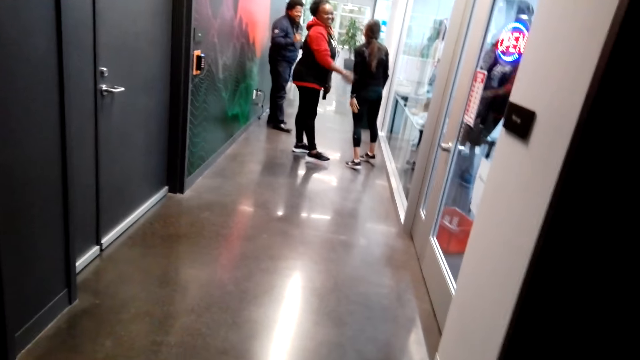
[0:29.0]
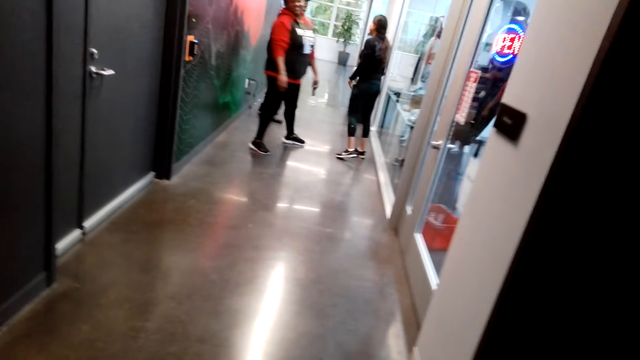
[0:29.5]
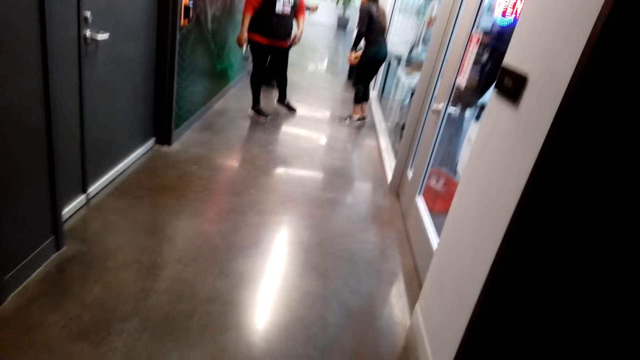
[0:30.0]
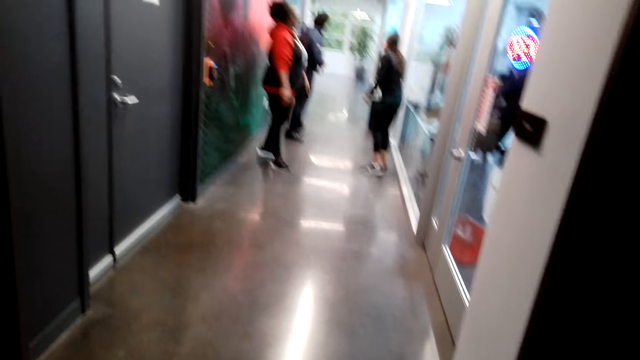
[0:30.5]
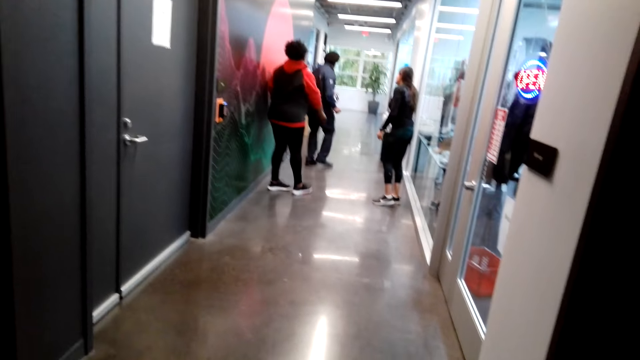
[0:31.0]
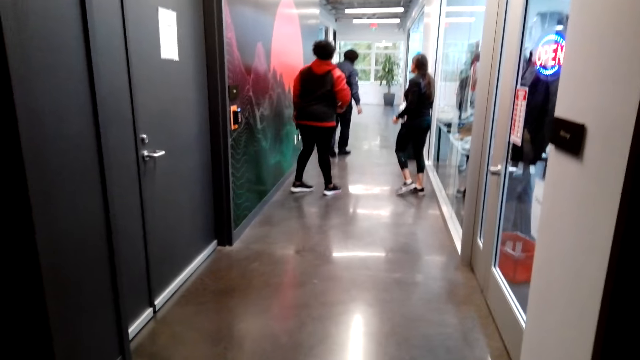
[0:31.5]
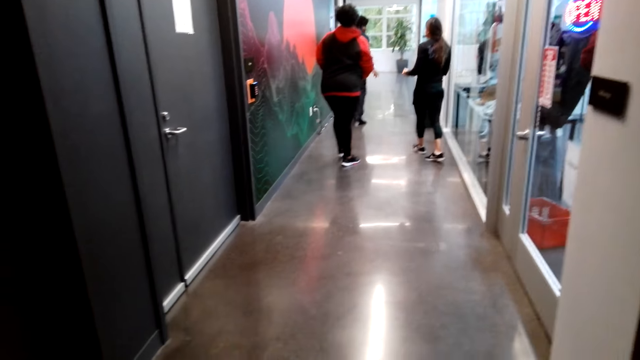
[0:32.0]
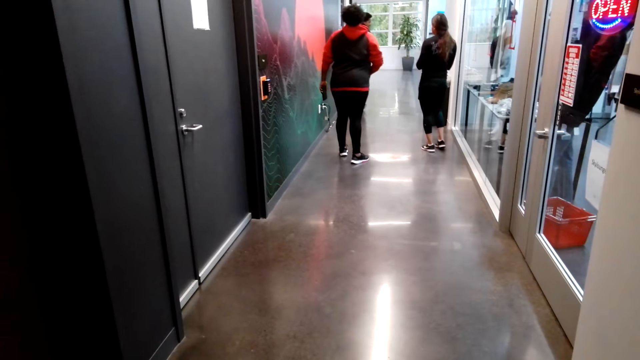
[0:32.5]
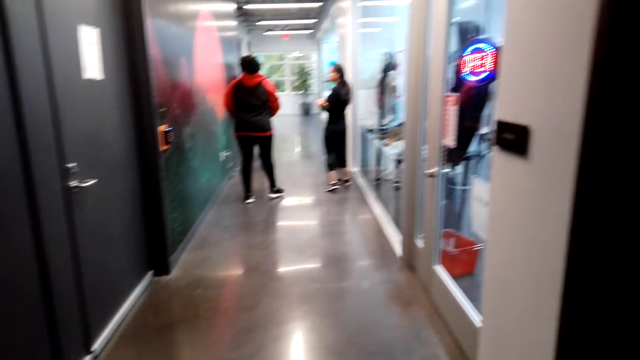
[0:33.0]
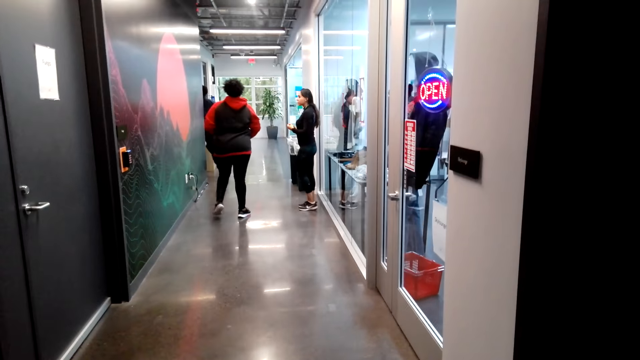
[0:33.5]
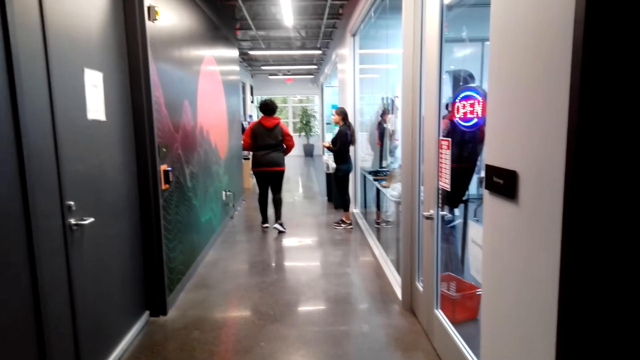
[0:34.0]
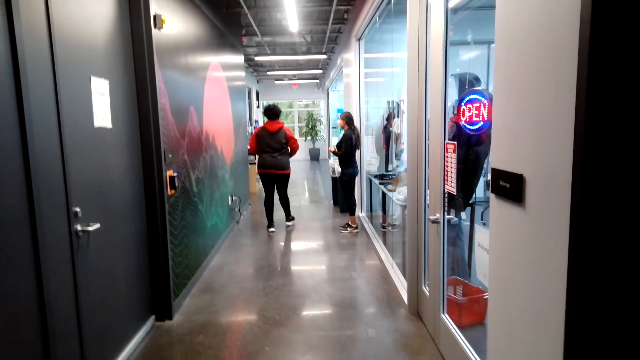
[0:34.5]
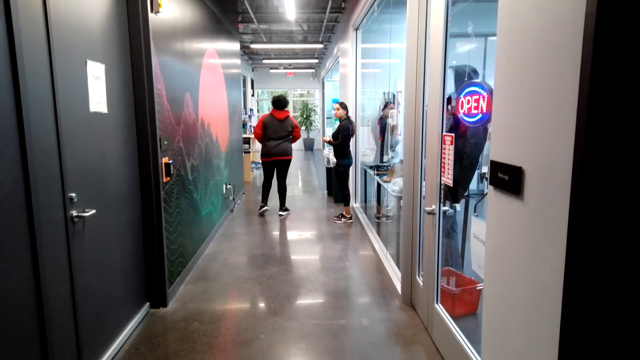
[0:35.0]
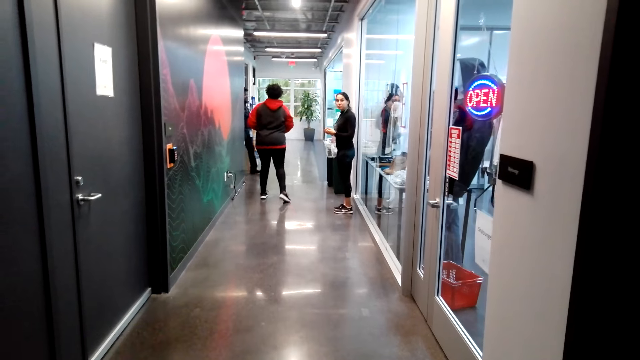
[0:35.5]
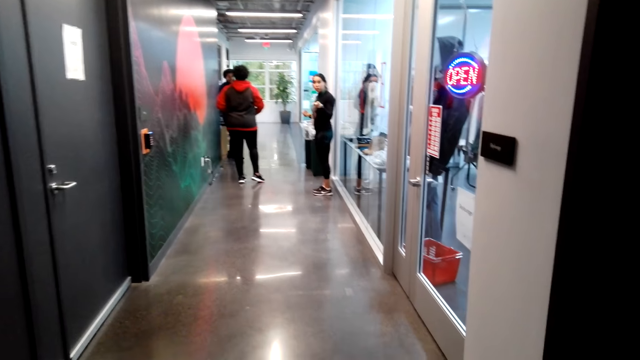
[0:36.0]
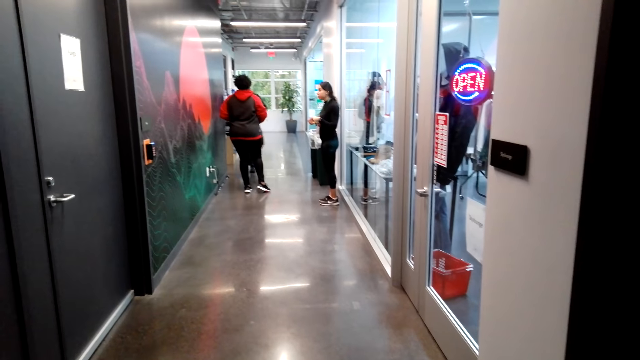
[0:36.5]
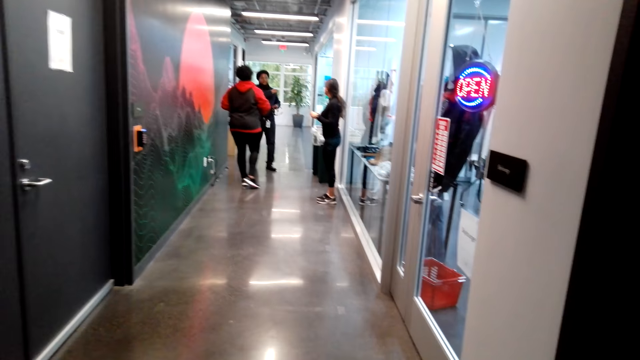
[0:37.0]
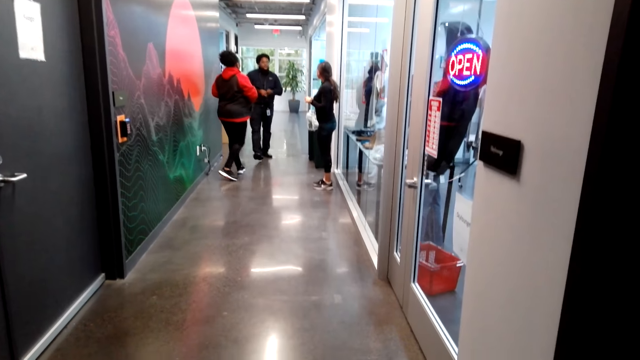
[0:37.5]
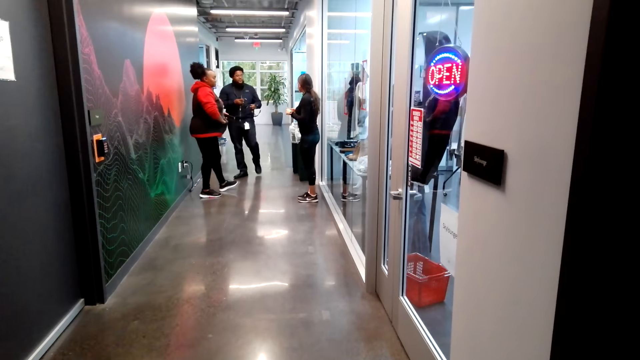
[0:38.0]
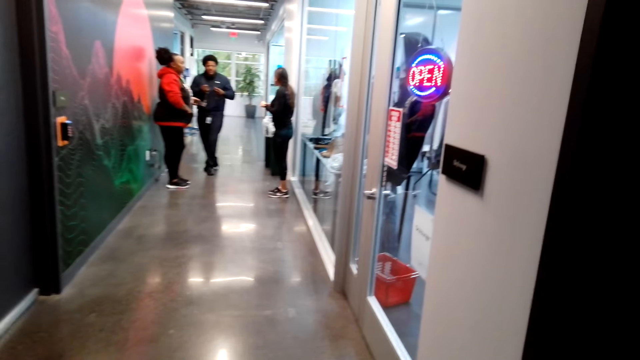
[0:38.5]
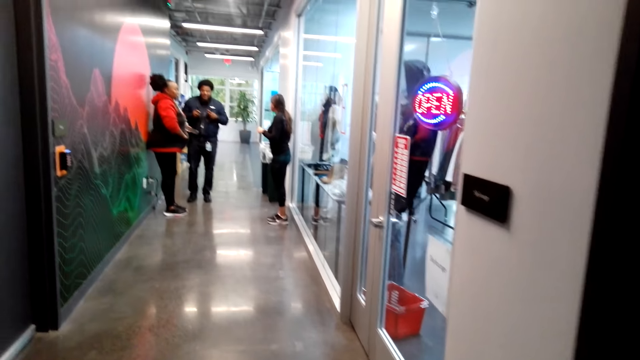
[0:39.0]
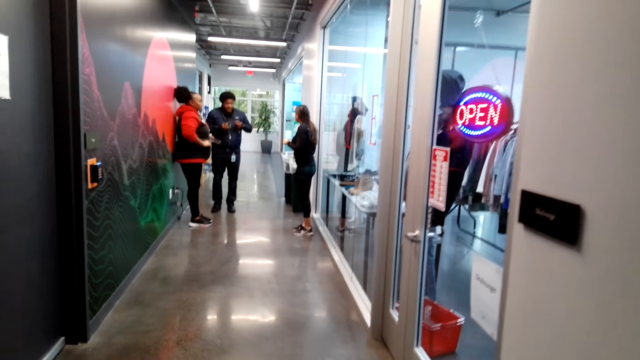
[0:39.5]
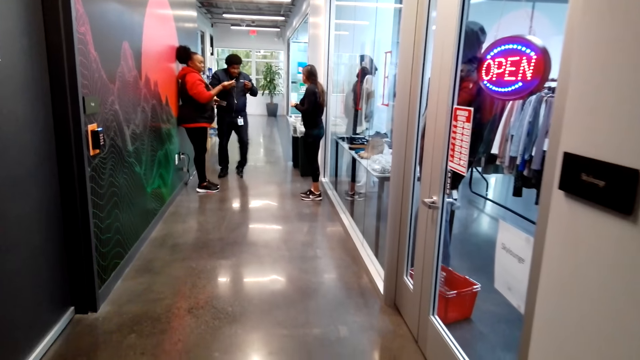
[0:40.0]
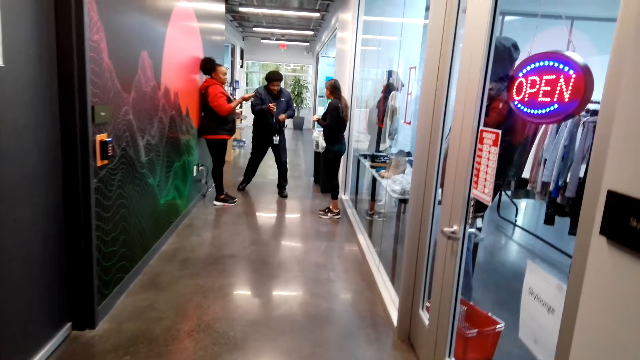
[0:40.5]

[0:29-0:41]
The camera wearer looks around. They put on the camera.

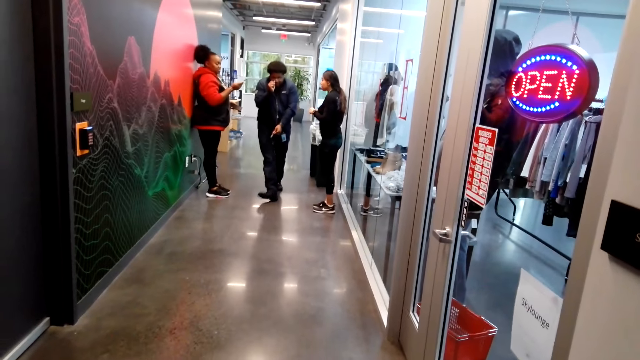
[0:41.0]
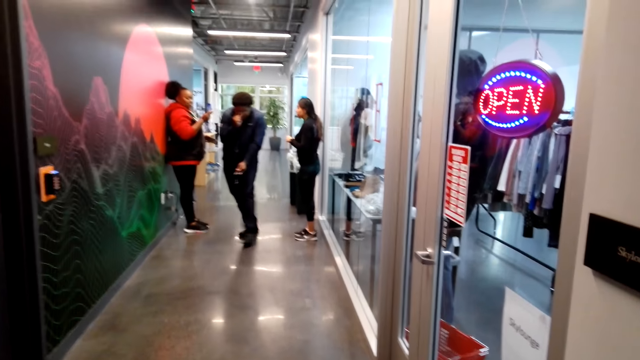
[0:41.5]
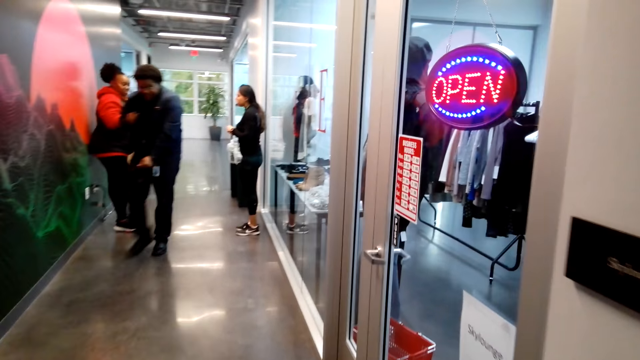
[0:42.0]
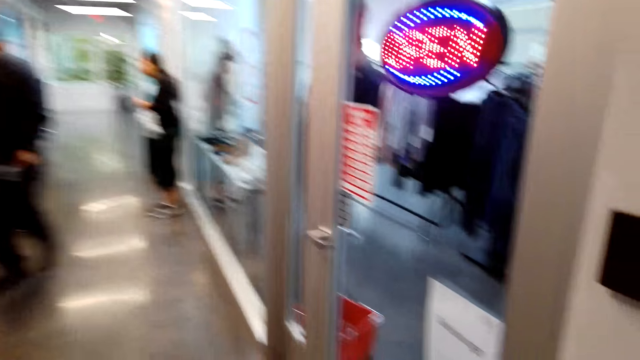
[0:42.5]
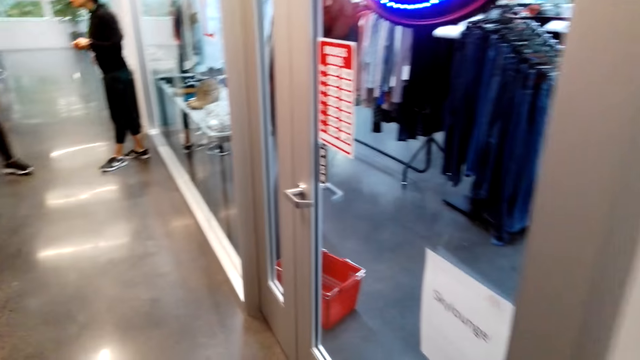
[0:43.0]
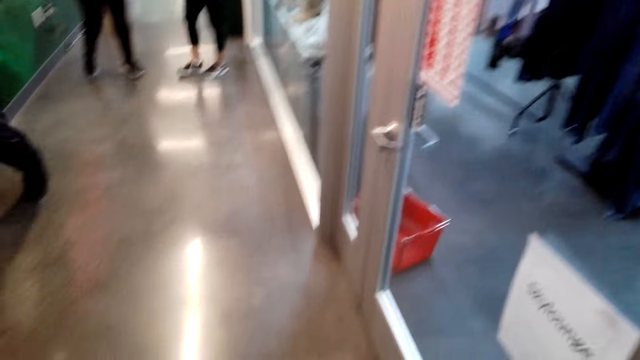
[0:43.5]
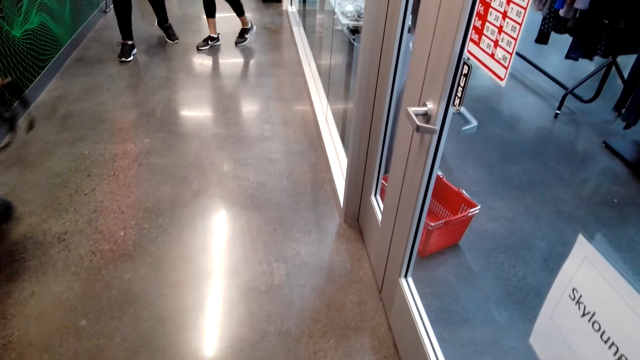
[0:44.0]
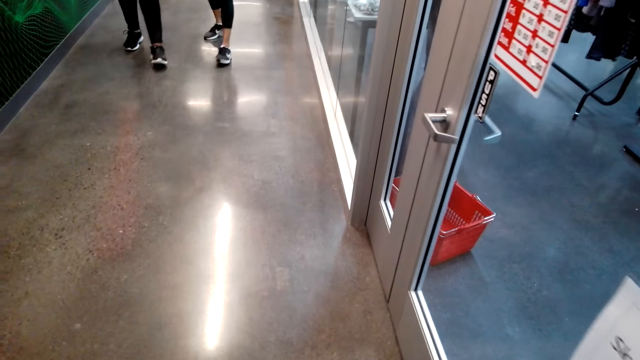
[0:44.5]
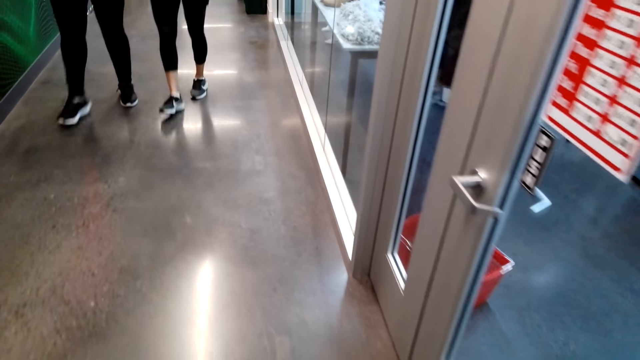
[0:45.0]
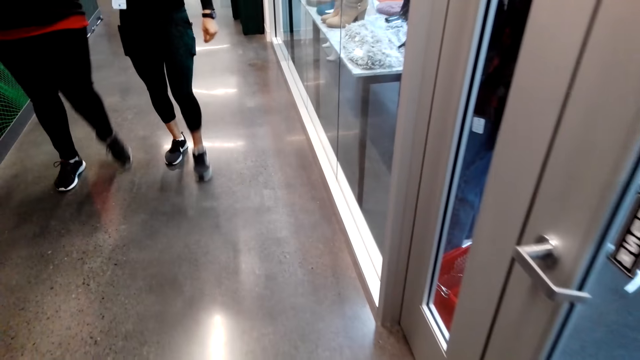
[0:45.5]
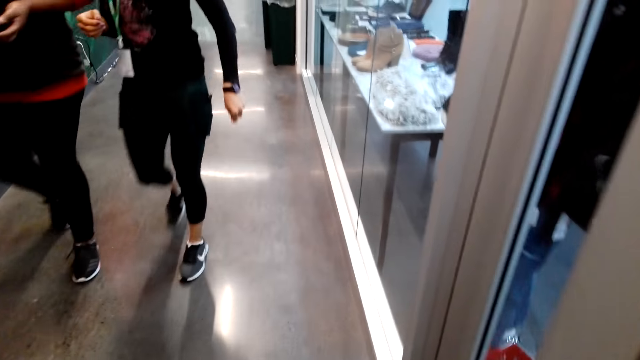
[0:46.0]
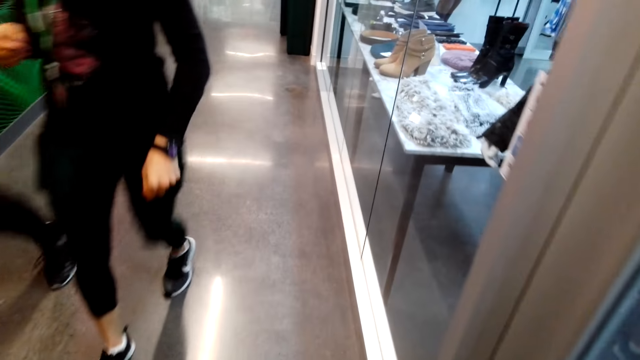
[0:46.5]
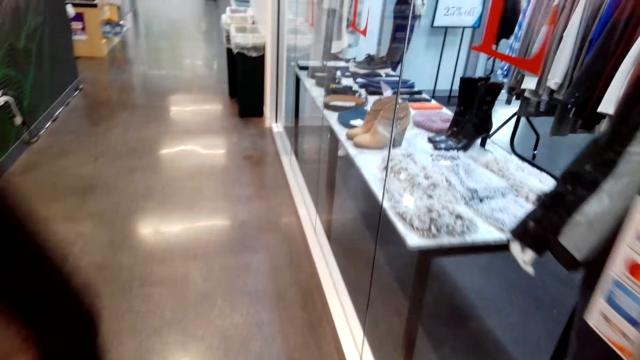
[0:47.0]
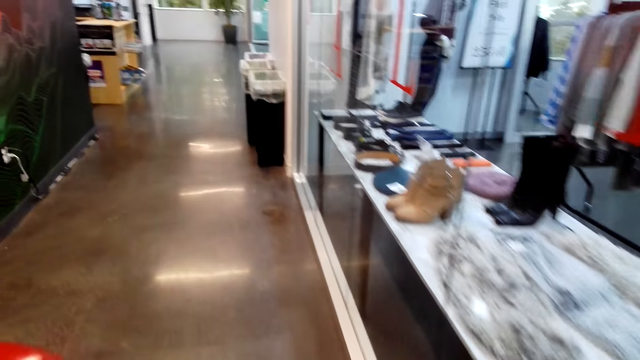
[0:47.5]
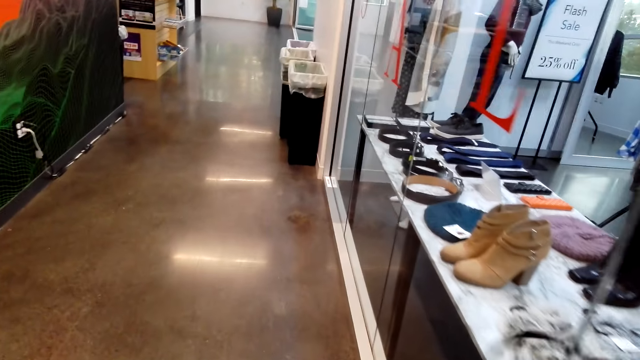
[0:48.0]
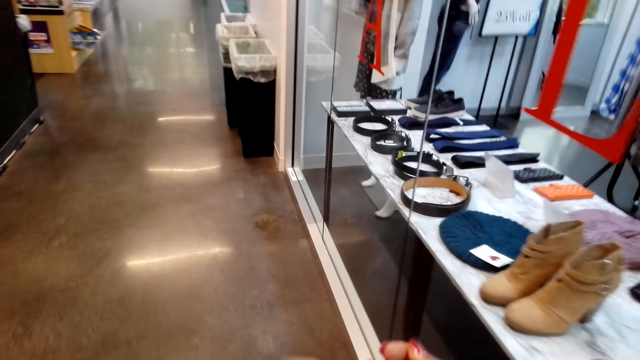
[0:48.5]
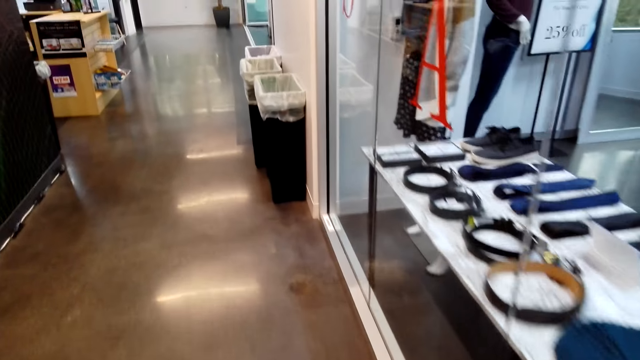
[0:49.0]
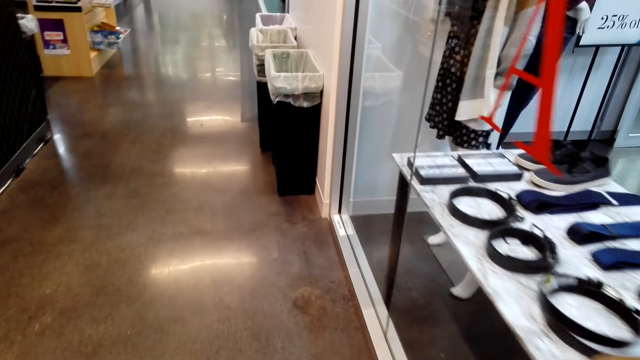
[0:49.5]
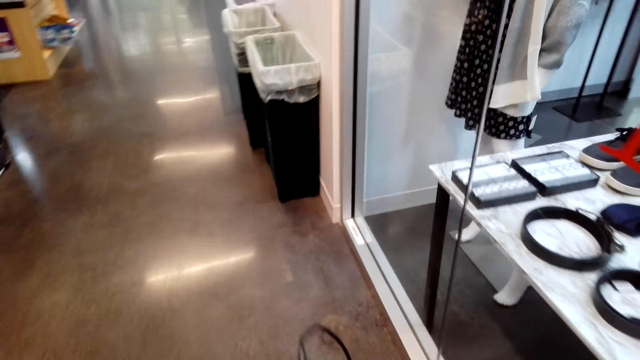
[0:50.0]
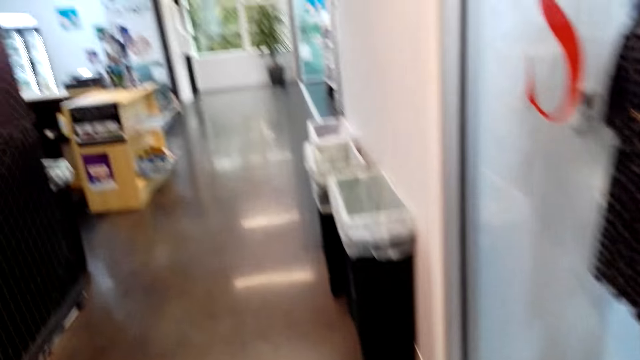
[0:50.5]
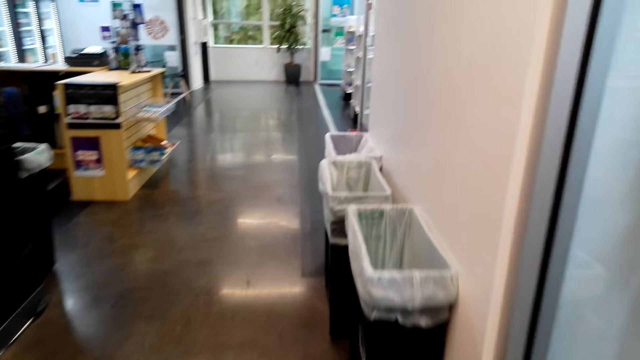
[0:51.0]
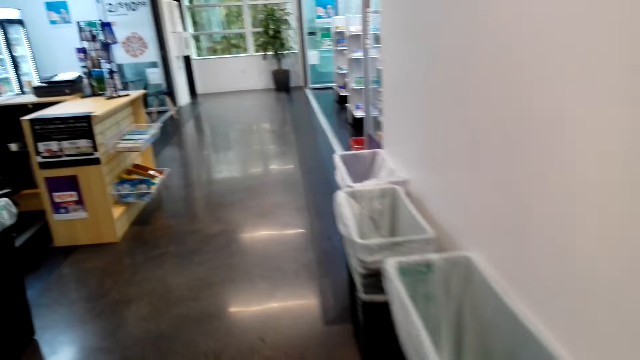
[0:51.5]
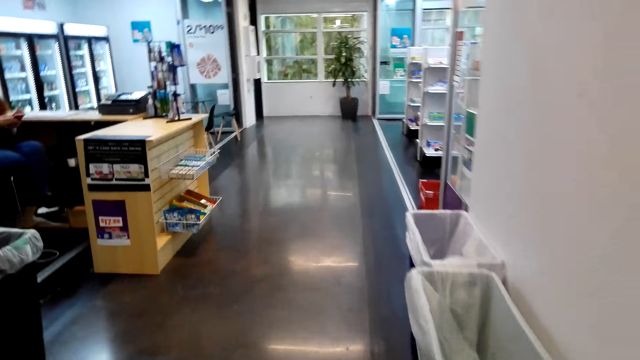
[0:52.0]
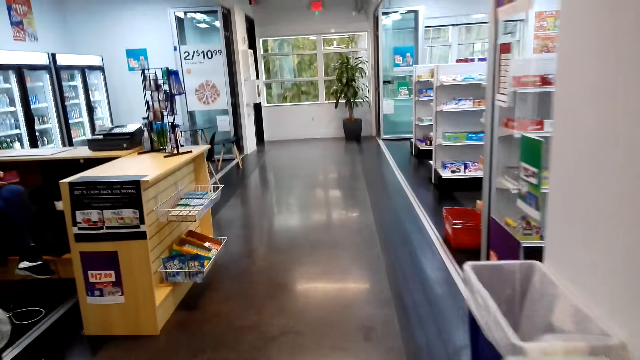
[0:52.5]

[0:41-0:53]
The camera wearer looks in the corridor. They walk around.
